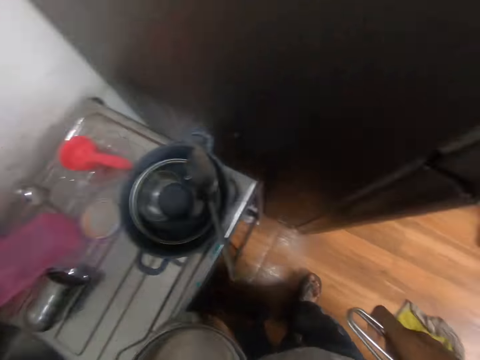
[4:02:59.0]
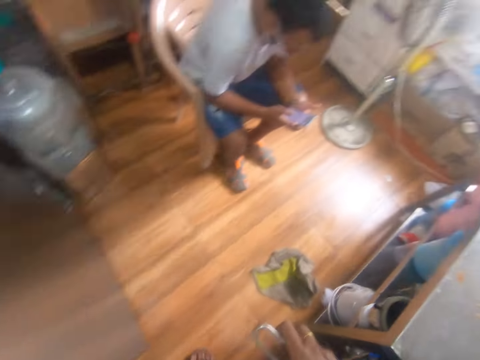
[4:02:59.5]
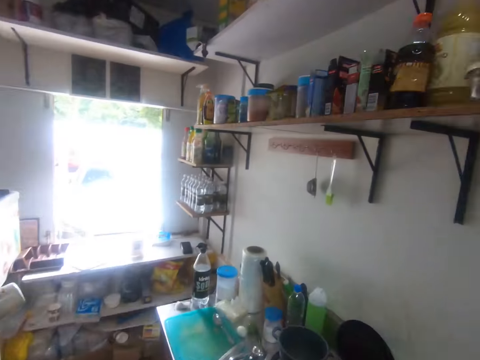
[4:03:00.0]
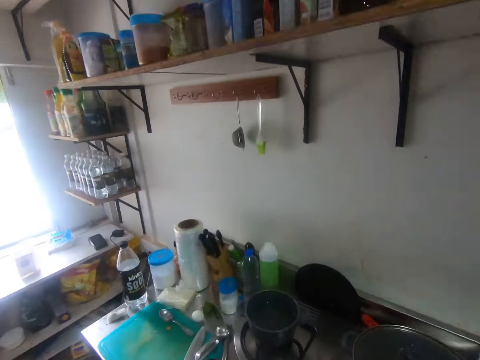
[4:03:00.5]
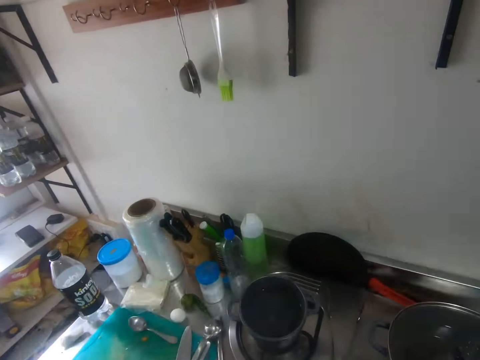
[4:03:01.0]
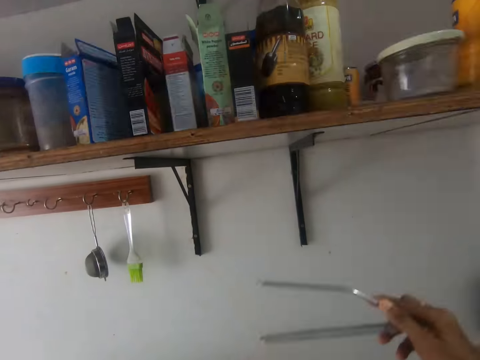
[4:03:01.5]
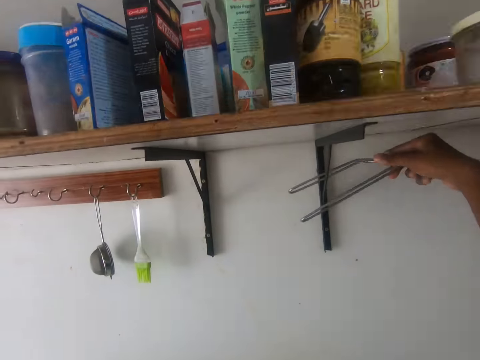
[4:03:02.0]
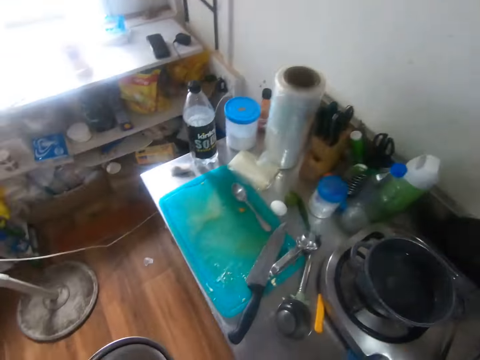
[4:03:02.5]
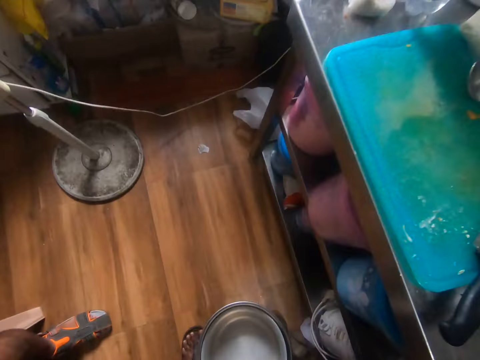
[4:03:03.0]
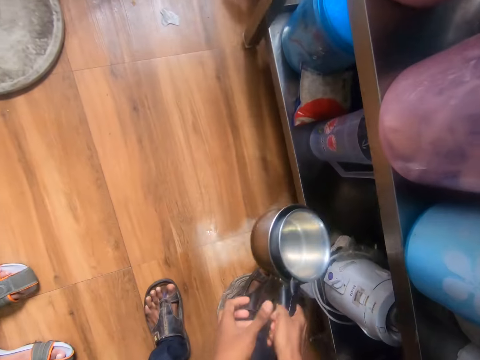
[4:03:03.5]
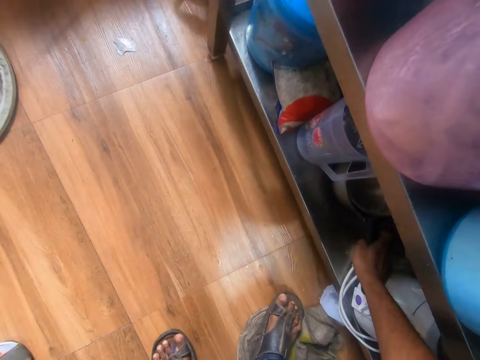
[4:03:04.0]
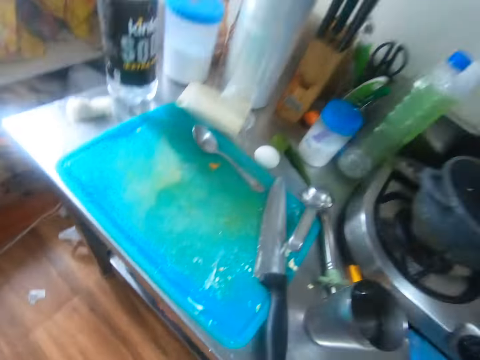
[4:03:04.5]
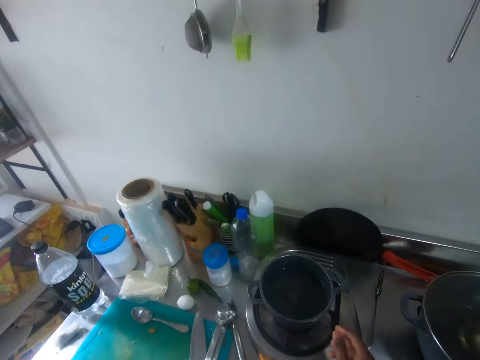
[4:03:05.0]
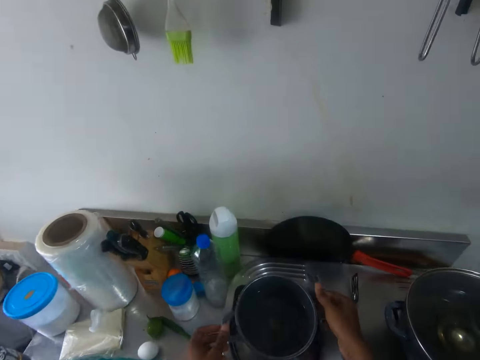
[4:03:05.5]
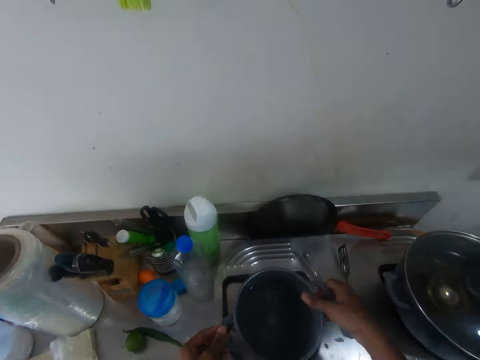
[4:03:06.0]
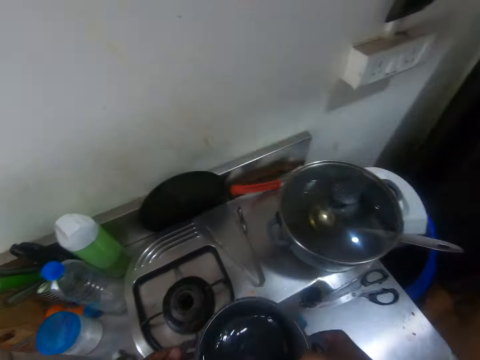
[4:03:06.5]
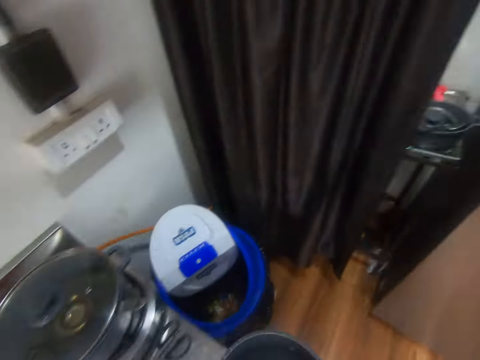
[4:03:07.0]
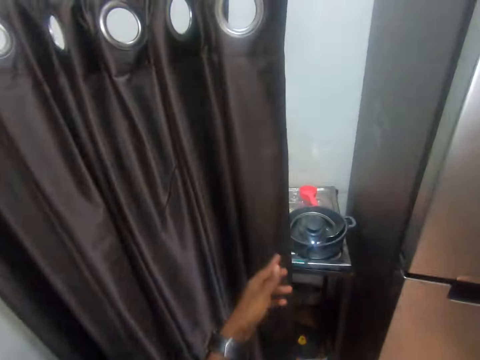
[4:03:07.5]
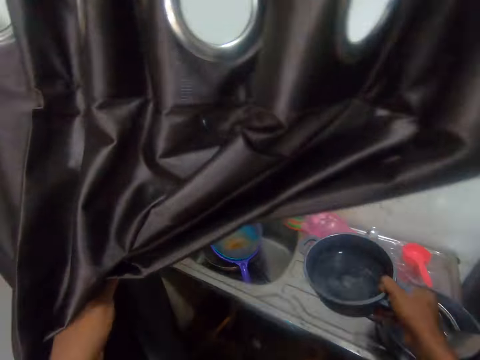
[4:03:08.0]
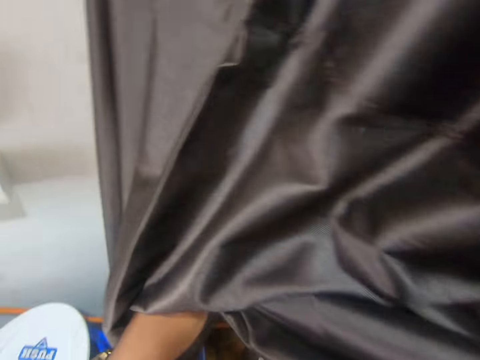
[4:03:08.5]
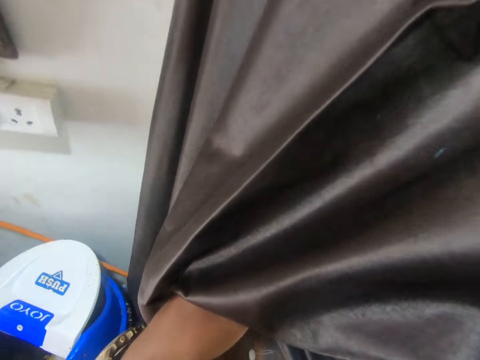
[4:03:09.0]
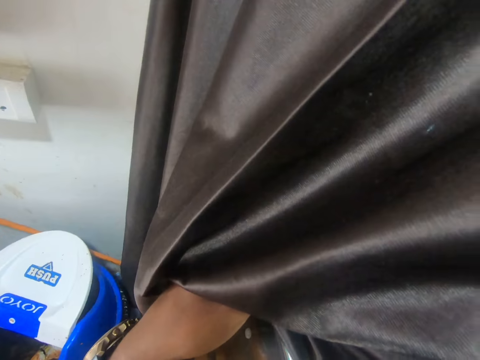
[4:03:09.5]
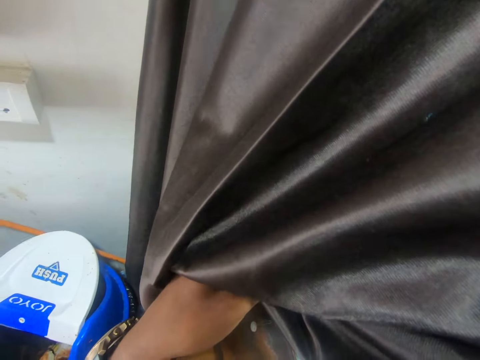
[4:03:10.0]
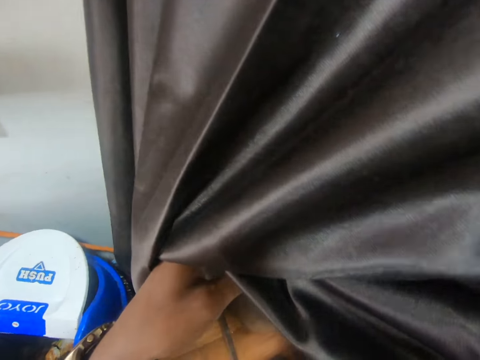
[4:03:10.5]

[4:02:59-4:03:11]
The camera wearer hangs the lemon squeezer on a shelf with her right hand. She puts the pots under the table with her right hand. She picks up the pot from the cooker with both hands. She moves the curtain with her left hand.

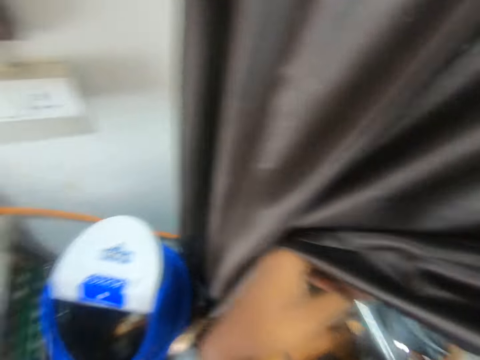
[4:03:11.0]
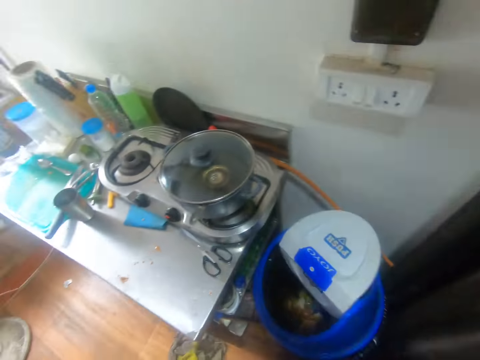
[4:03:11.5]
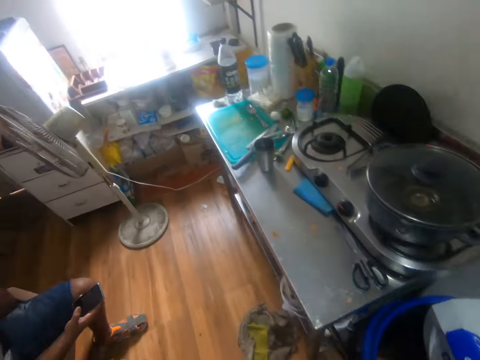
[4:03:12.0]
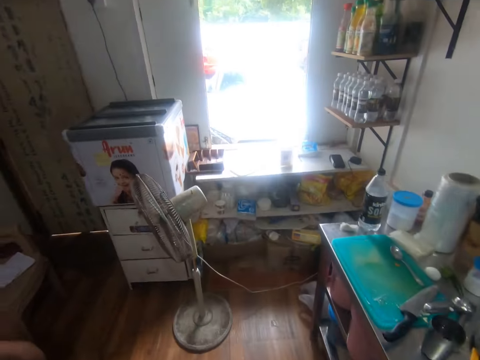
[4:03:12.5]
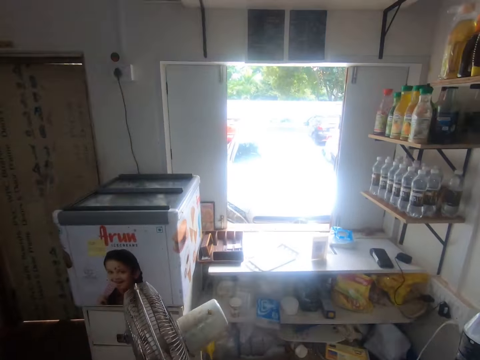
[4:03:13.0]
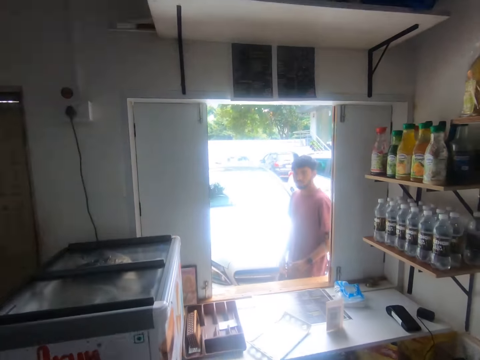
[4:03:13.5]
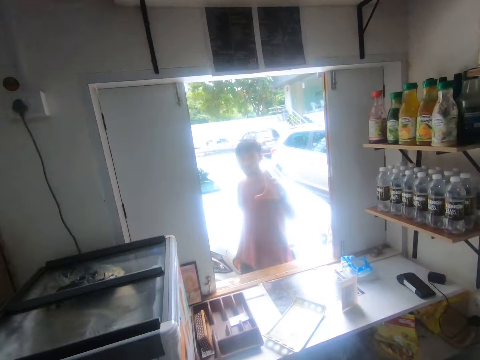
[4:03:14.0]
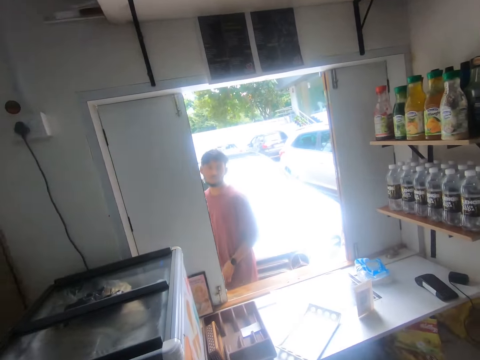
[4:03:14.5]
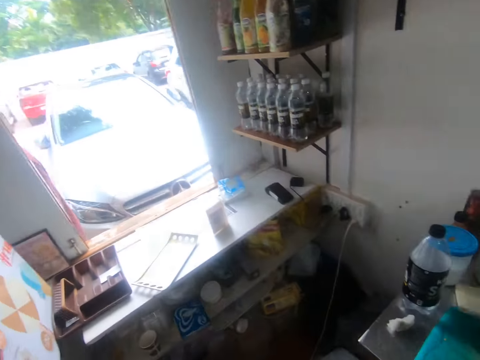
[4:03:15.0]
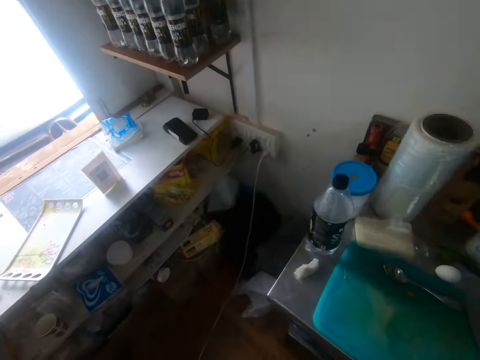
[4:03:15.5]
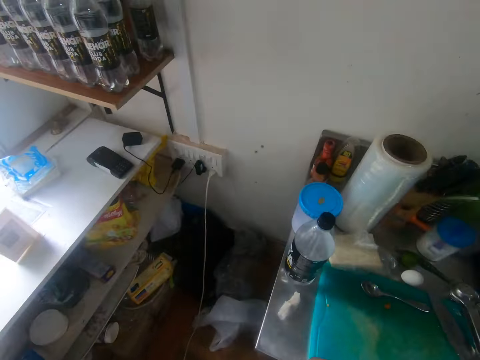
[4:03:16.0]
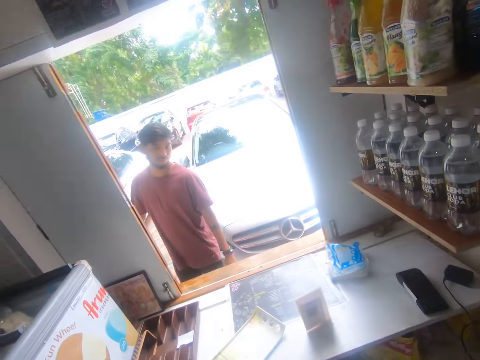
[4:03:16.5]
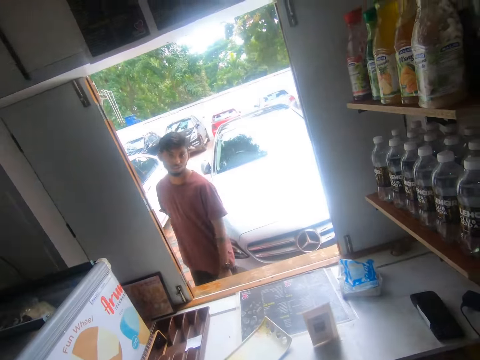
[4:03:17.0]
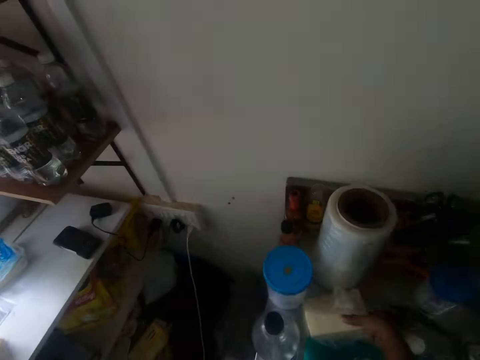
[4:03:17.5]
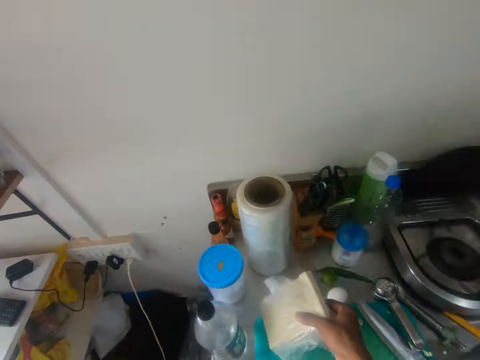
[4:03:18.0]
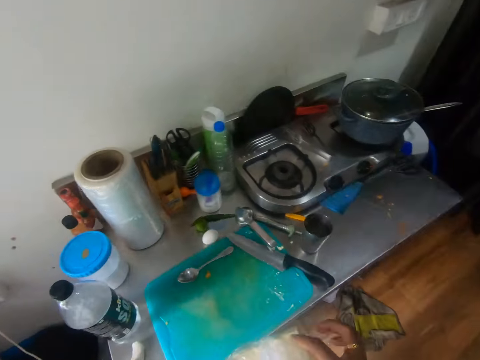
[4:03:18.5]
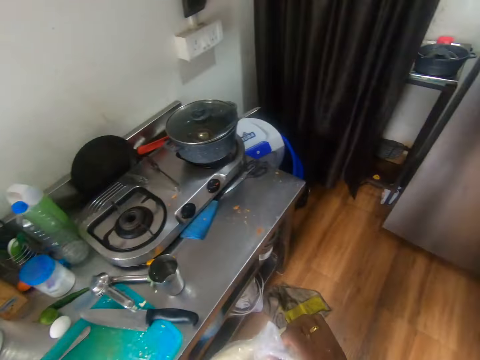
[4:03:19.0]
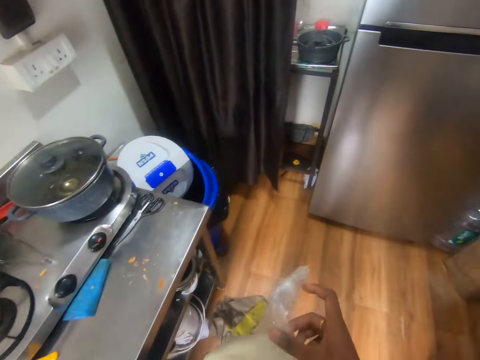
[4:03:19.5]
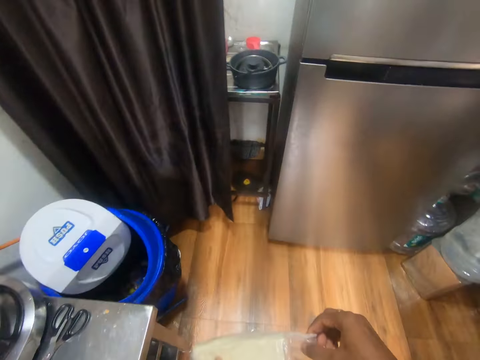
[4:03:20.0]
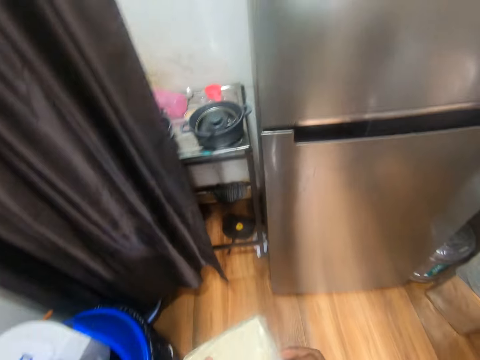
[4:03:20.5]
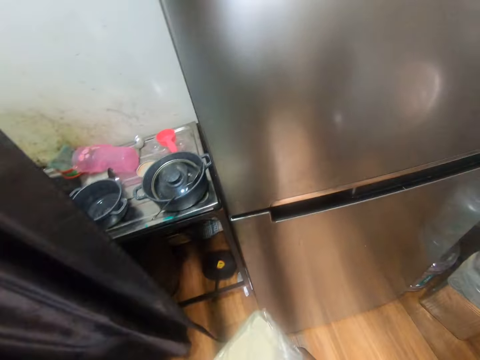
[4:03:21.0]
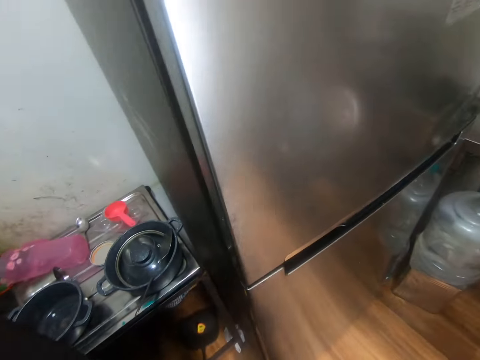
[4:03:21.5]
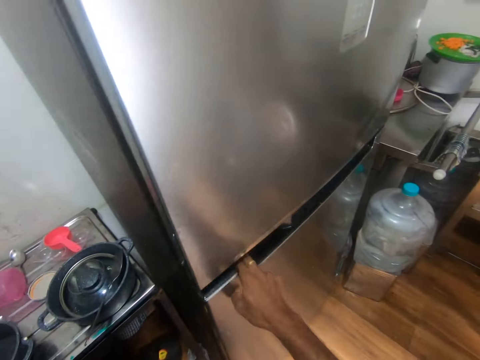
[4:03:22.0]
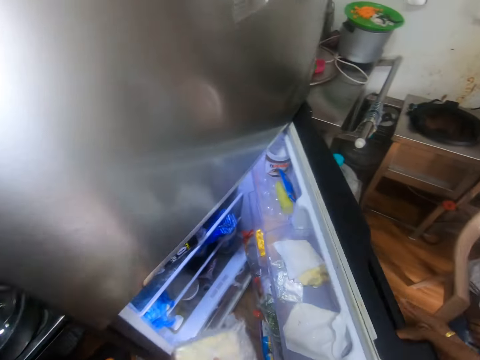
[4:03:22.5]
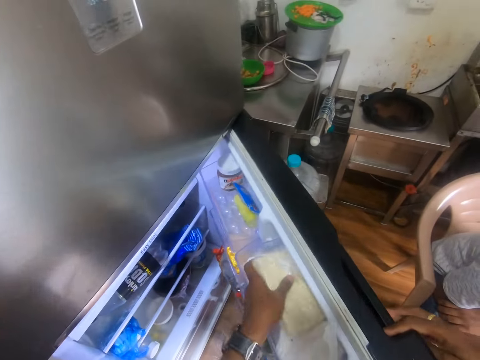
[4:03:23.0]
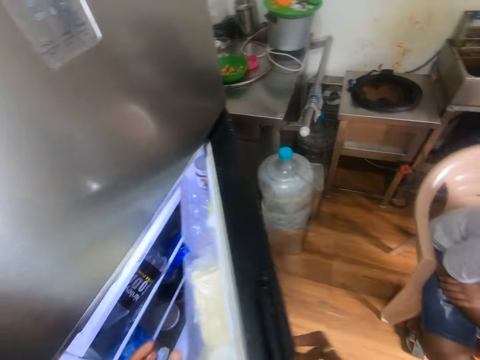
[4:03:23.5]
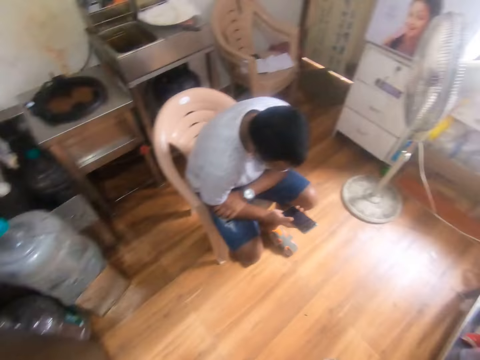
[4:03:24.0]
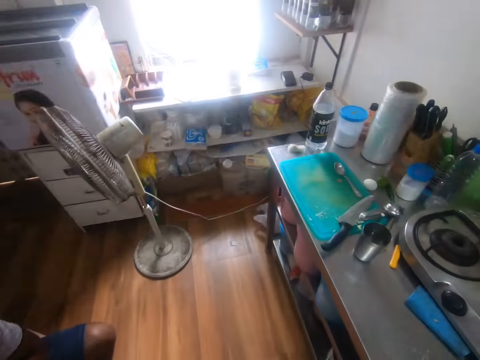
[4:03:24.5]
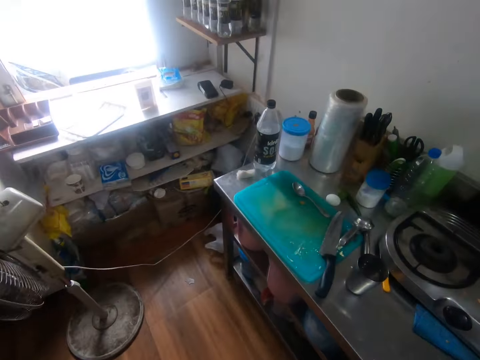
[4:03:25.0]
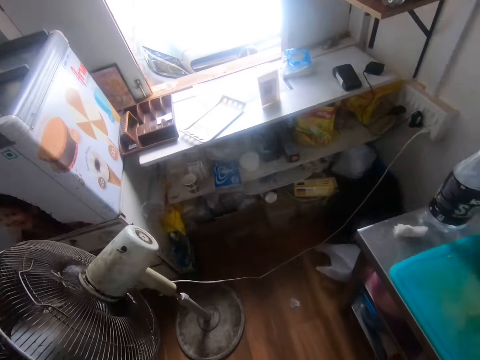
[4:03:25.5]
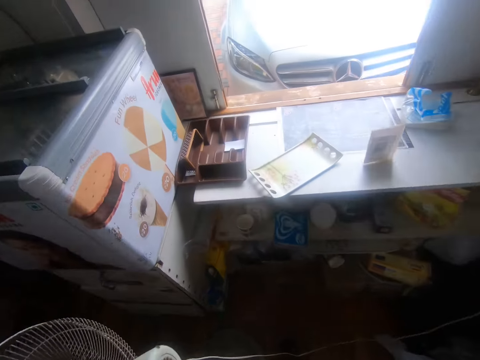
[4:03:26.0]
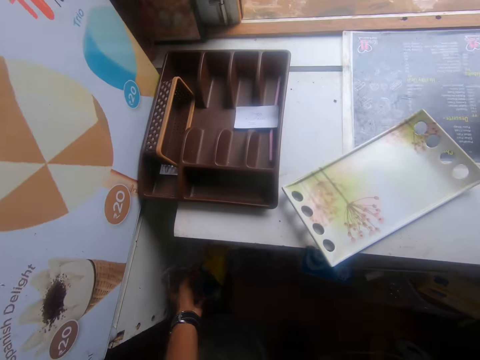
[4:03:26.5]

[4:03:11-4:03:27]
The camera wearer turns around. She walks in the kitchen. She talks with a man. The man waves his right hand at the camera wearer. The camera wearer looks around. She picks up bread or butter from the table with her right hand. She turns around. She folds the nylon on the bread with her right hand. She walks in the kitchen. She opens a refrigerator with her right hand. She puts the bread in the refrigerator with her left hand. She closes the refrigerator with her right hand. She turns around. She walks in the kitchen.
